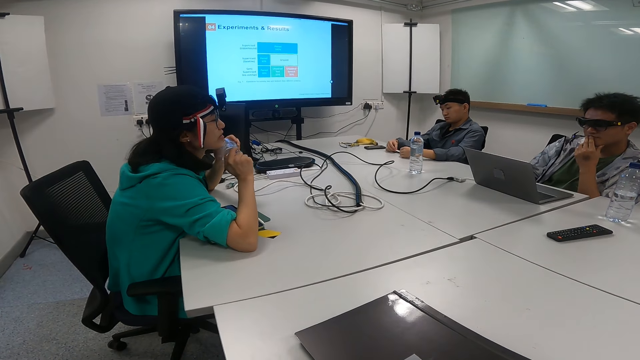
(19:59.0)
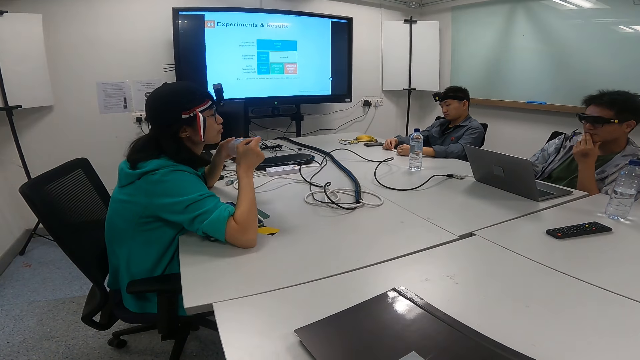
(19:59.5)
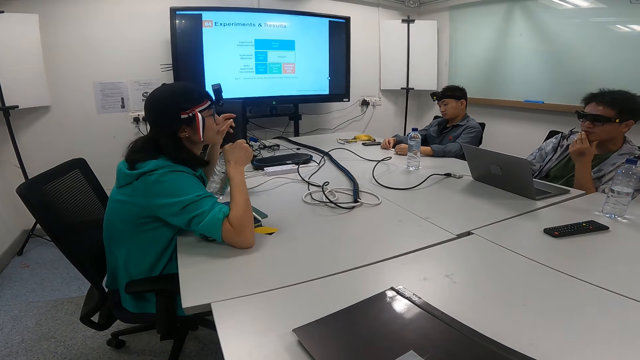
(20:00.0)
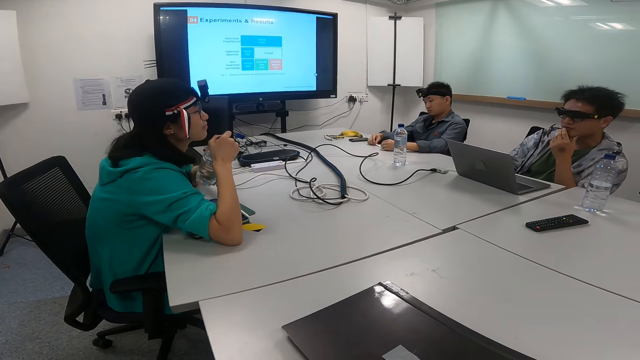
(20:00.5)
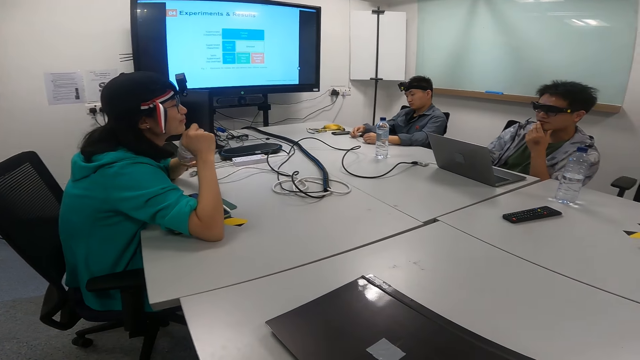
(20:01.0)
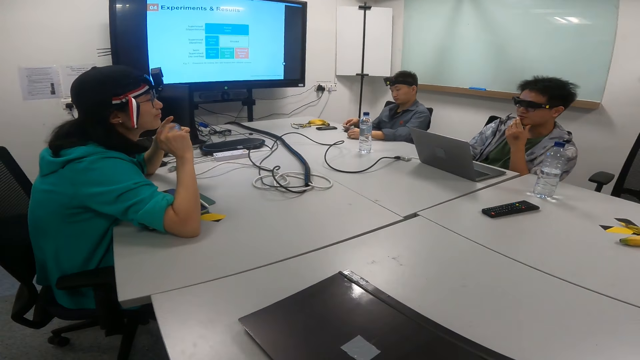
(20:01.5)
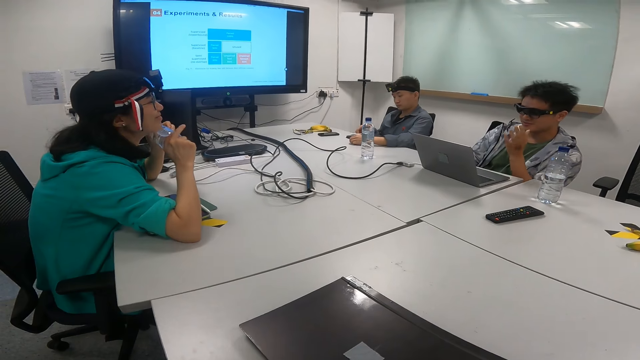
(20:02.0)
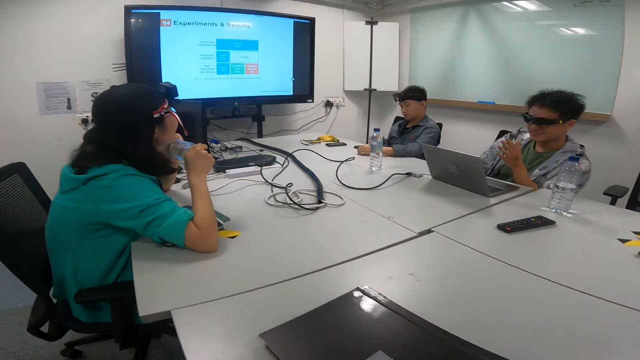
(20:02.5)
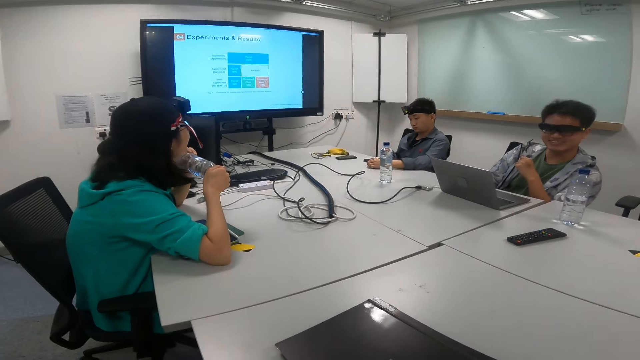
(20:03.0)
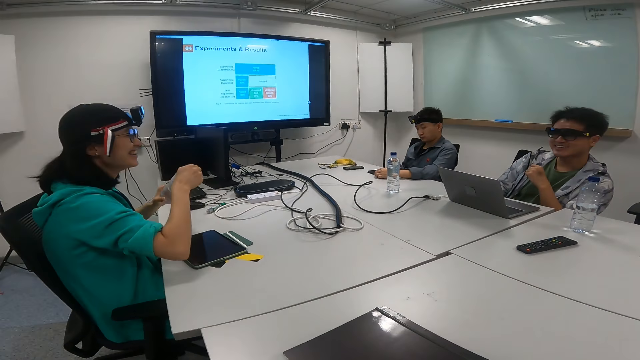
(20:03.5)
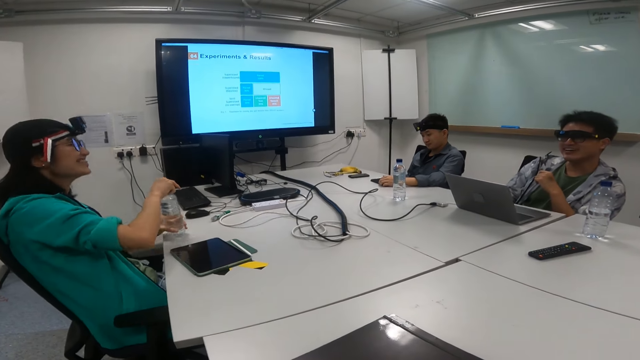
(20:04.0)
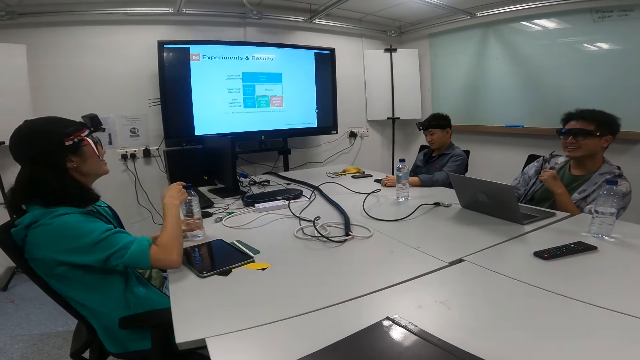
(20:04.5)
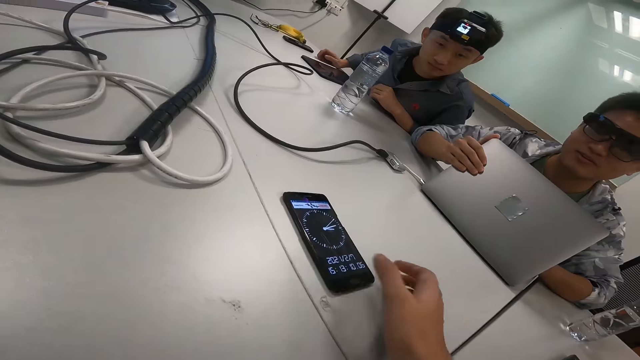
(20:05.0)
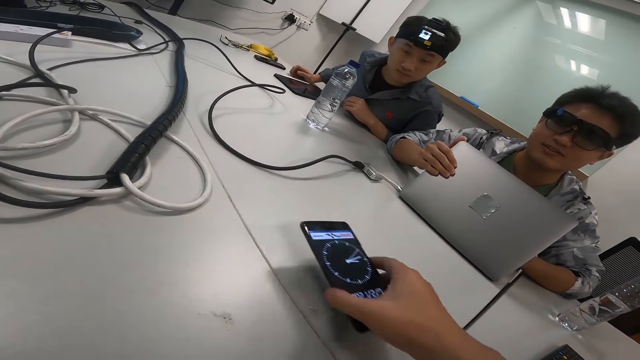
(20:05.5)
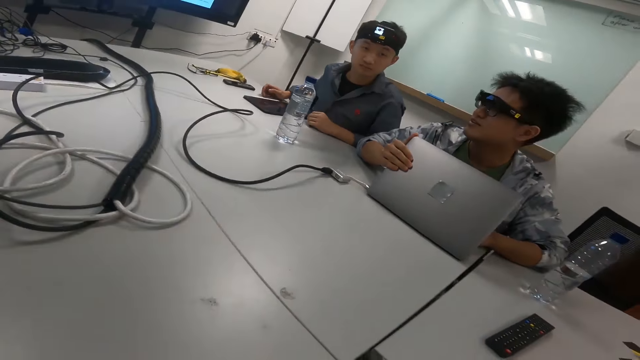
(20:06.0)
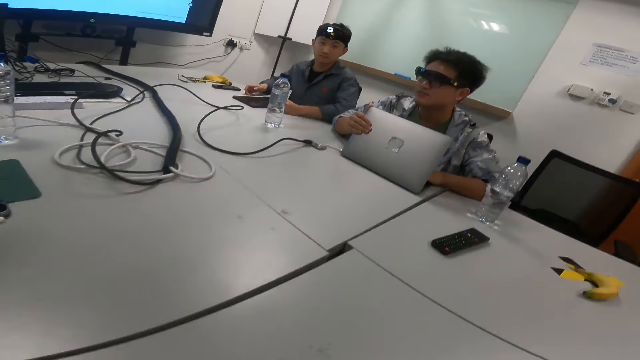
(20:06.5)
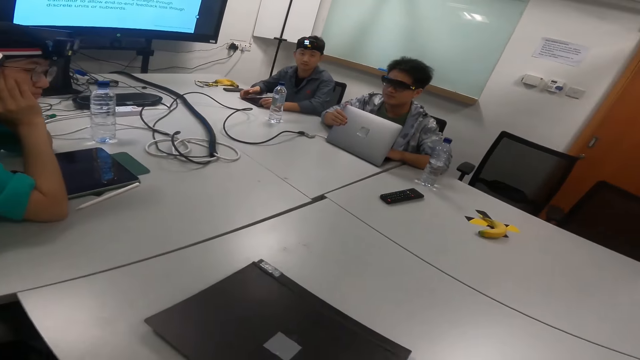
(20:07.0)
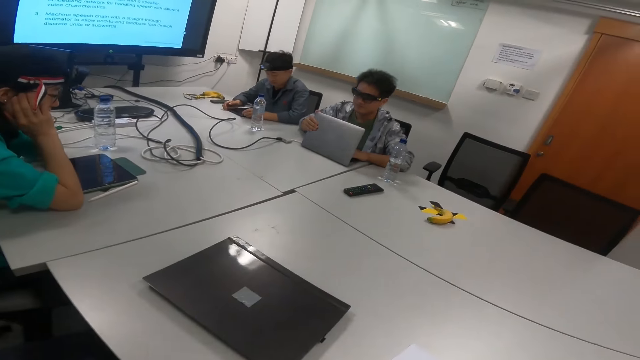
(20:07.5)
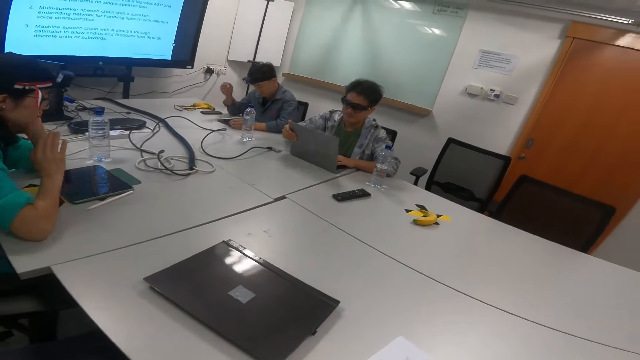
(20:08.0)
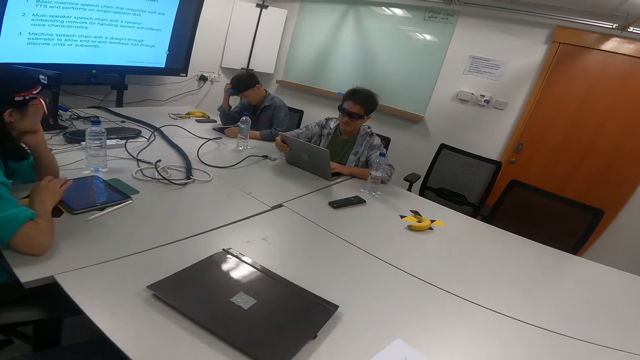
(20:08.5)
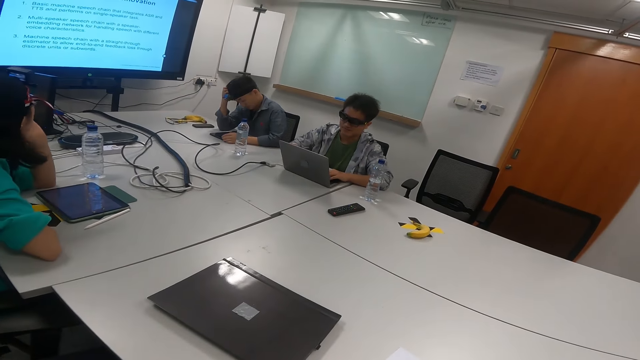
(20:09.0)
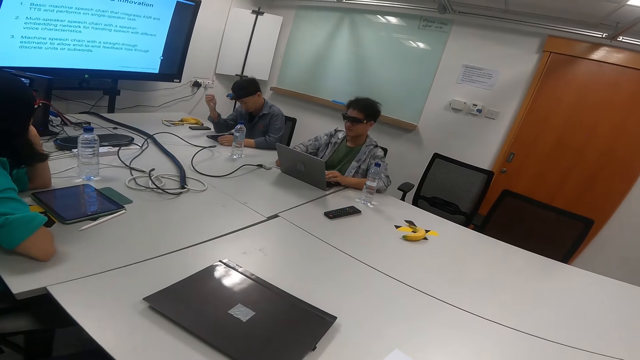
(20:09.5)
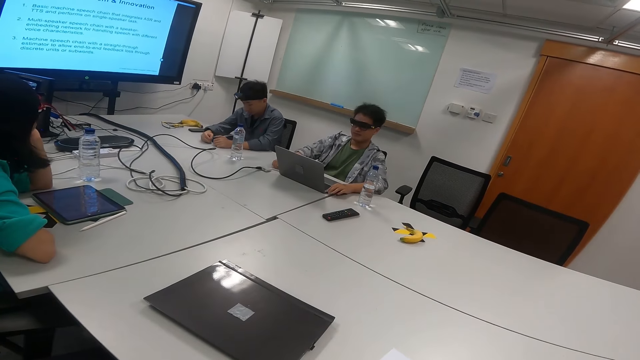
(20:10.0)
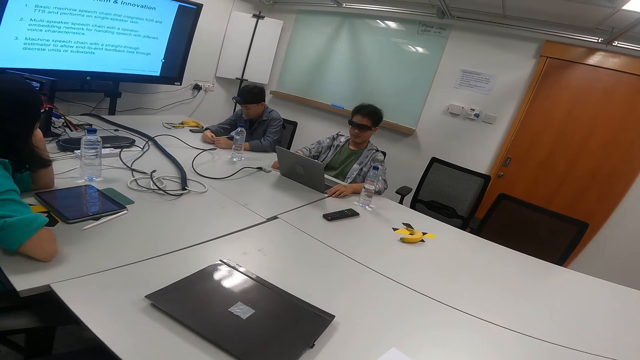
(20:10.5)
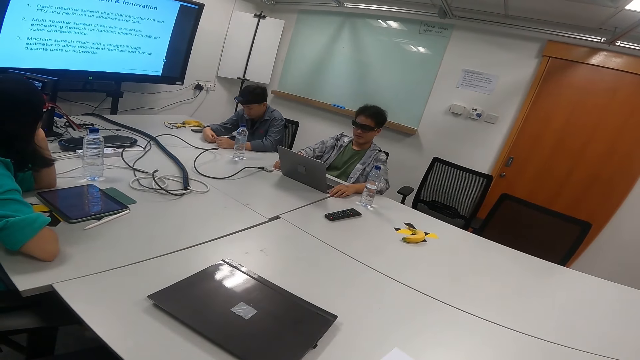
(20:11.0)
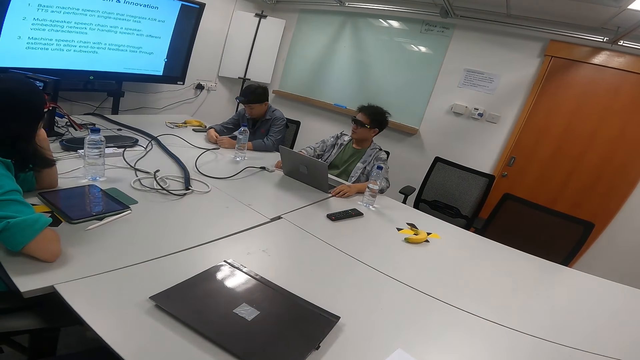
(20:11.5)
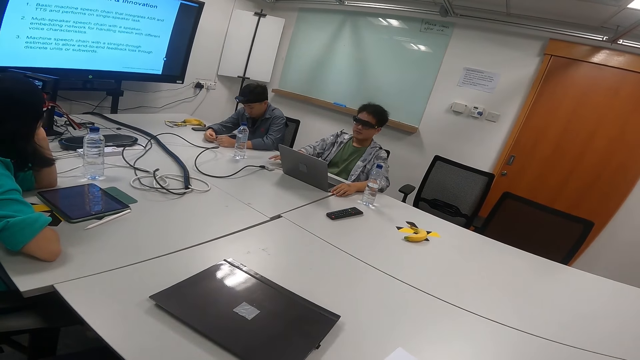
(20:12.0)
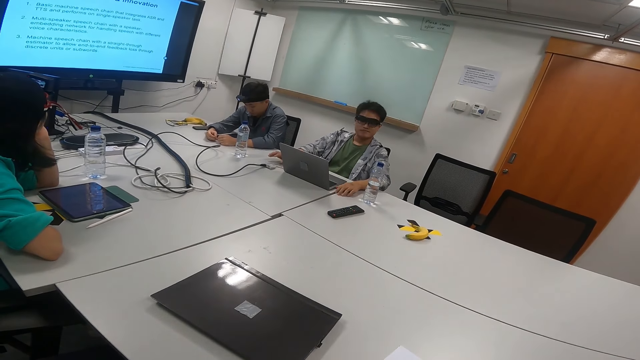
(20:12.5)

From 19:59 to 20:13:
A man talks to a woman. The camera wearer picks up a phone from the table. The man and another man sit on the chair in the boardroom. Another woman sits on the chair in the boardroom. A man scratches his head and puts a hand on the table.

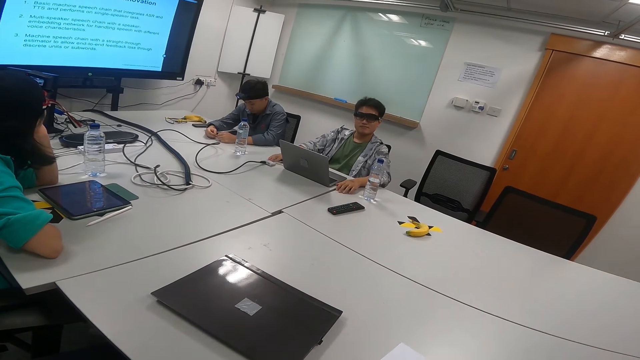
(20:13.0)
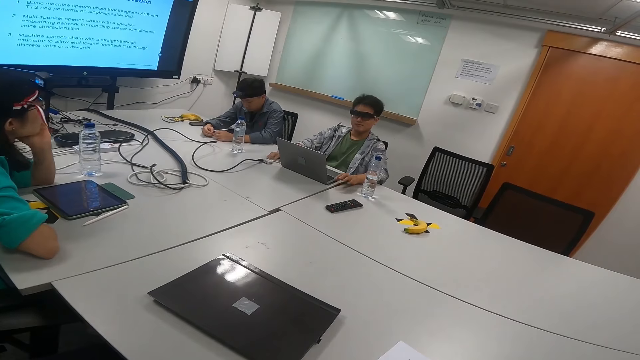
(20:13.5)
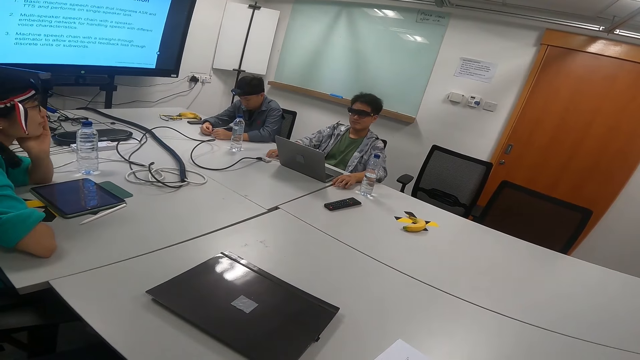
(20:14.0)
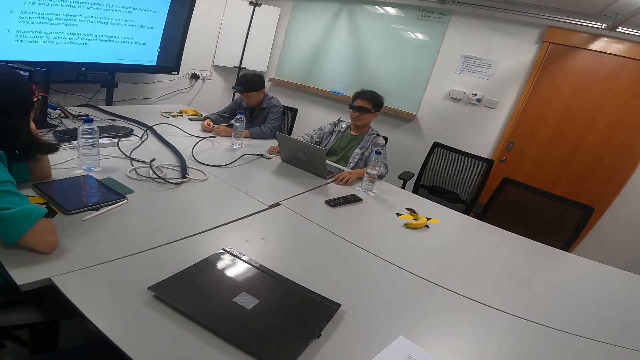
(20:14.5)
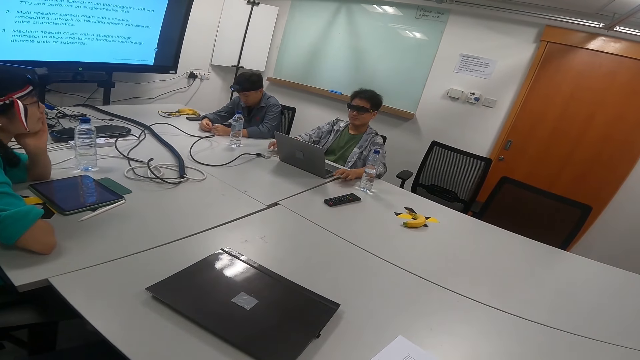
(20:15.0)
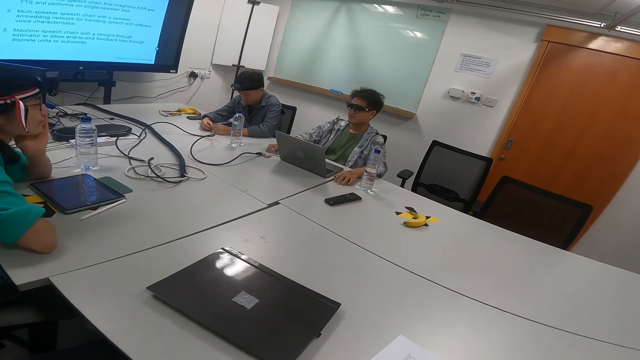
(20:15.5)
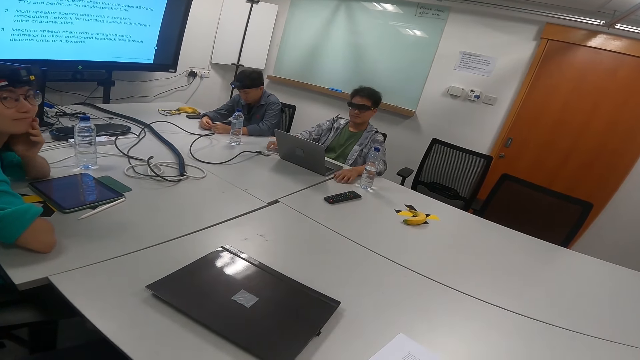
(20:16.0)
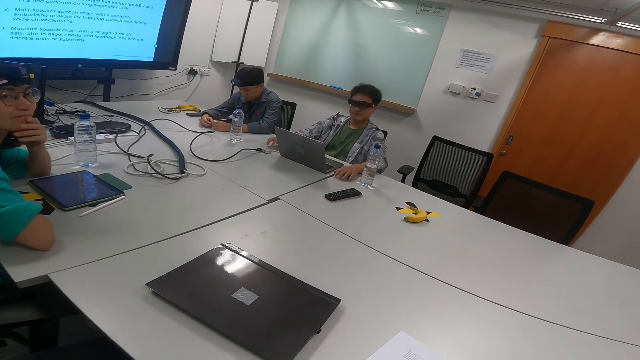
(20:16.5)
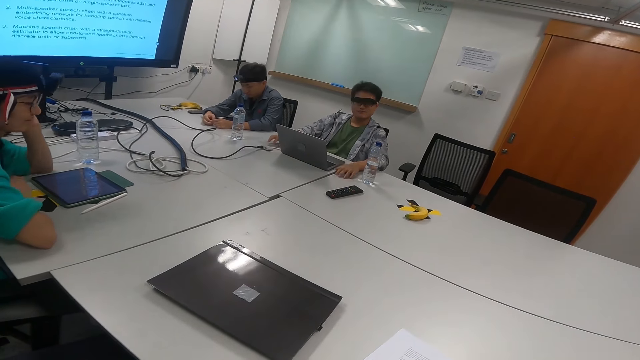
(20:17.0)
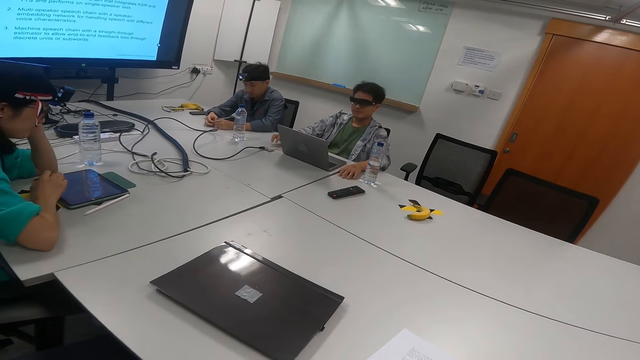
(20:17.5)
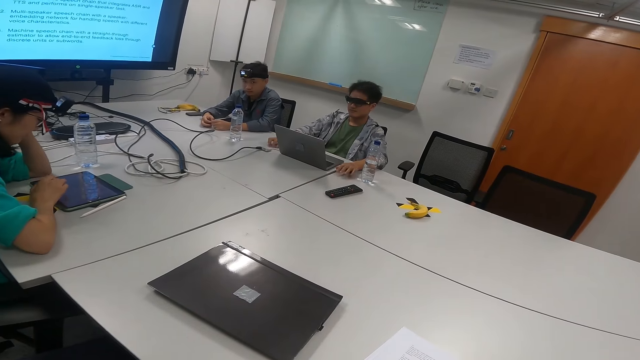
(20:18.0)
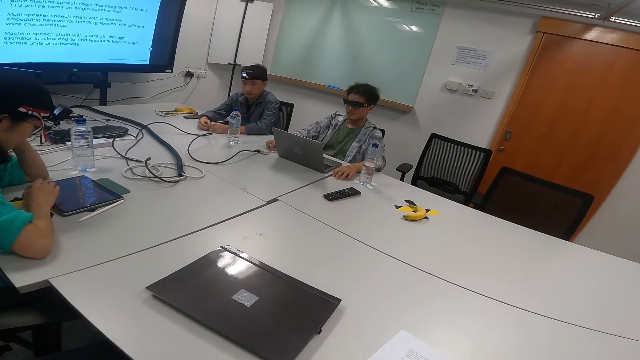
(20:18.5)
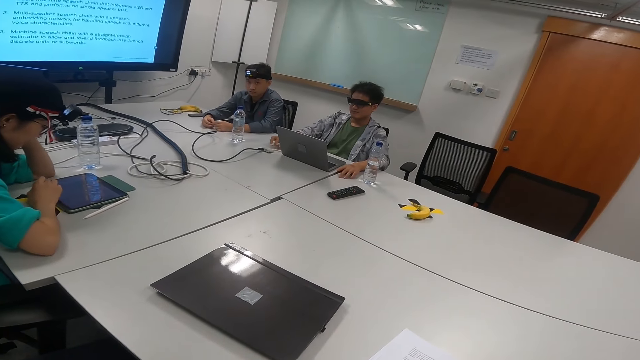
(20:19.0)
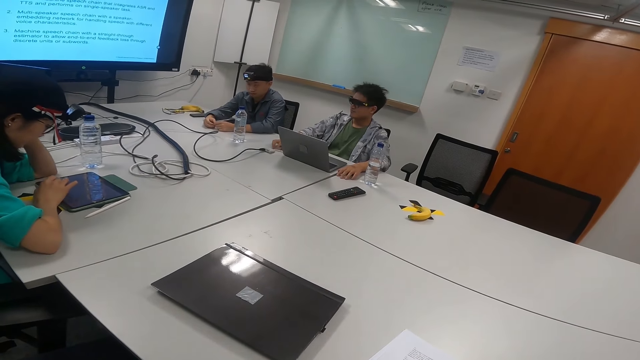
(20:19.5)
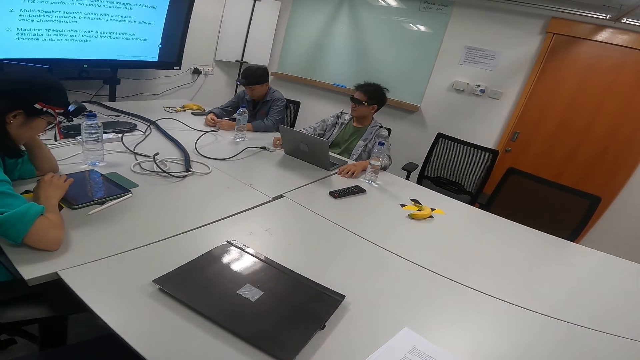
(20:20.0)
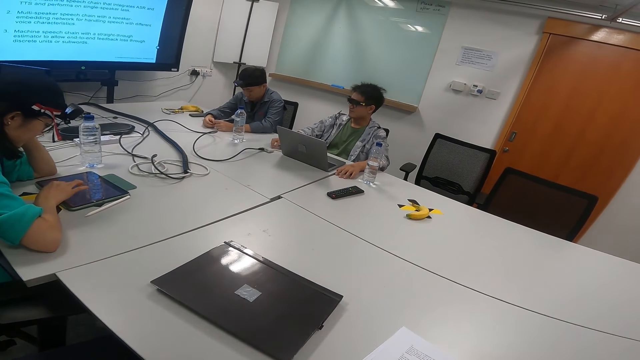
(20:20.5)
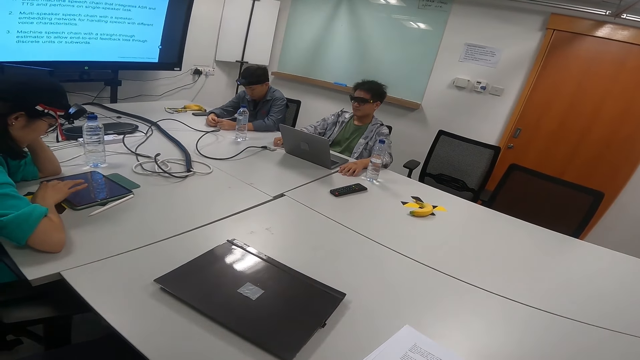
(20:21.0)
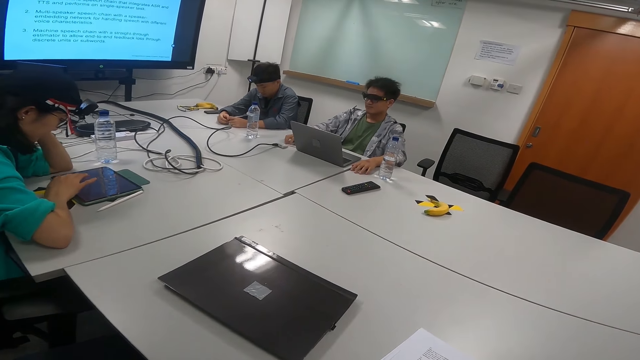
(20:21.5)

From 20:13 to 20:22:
A woman looks at a man. The woman looks at the television screen, looks at the camera wearer, and looks at the tablet on the table. Another man looks at the woman and looks down.
